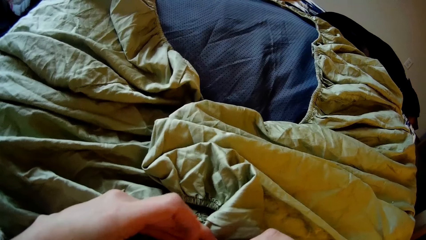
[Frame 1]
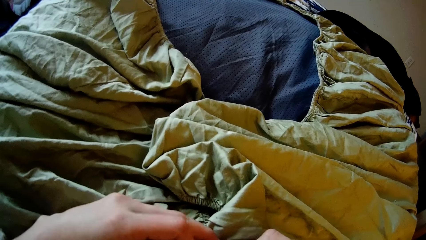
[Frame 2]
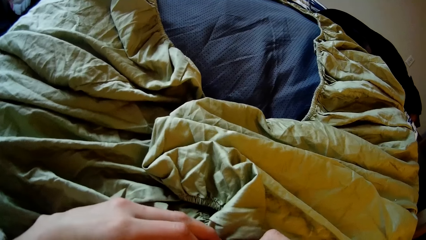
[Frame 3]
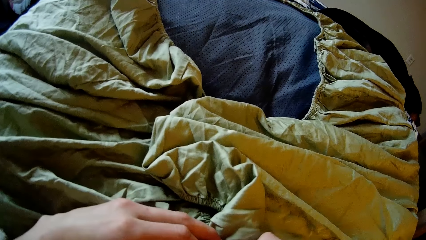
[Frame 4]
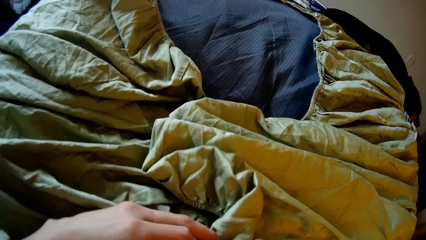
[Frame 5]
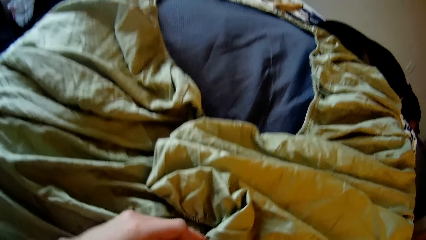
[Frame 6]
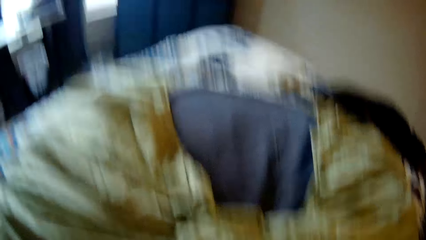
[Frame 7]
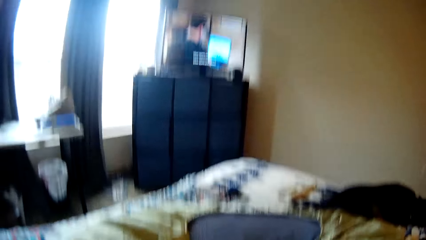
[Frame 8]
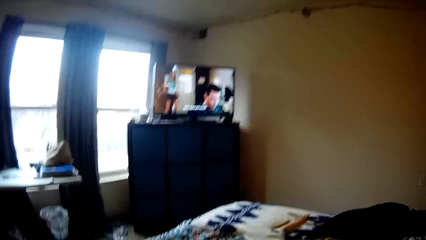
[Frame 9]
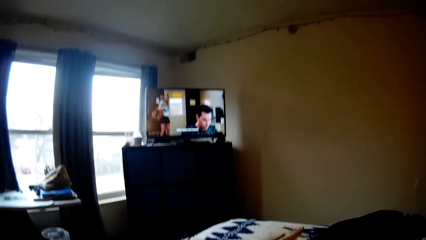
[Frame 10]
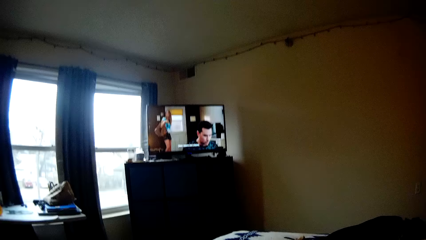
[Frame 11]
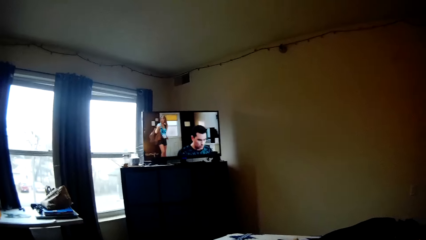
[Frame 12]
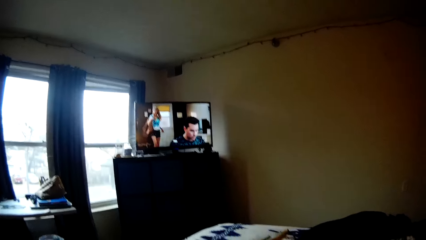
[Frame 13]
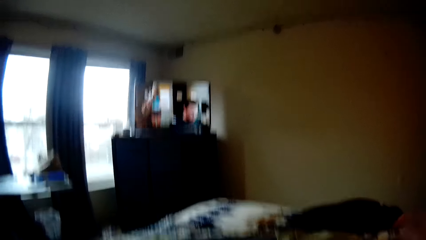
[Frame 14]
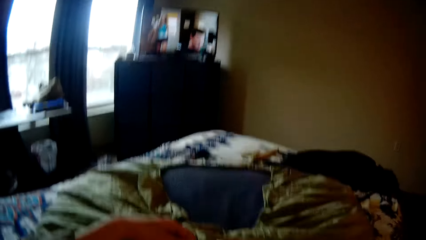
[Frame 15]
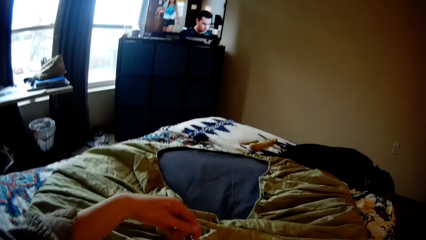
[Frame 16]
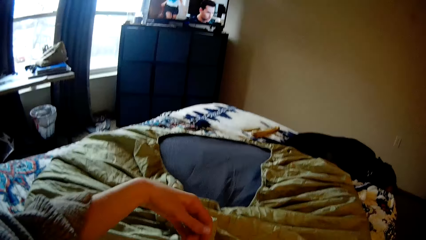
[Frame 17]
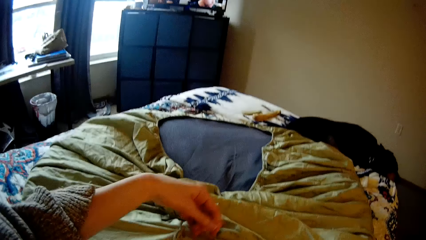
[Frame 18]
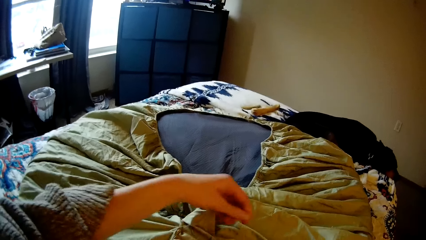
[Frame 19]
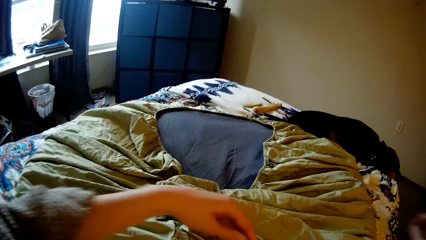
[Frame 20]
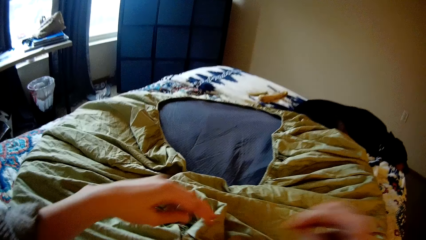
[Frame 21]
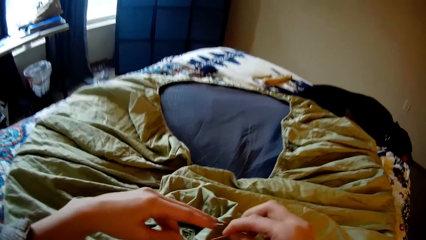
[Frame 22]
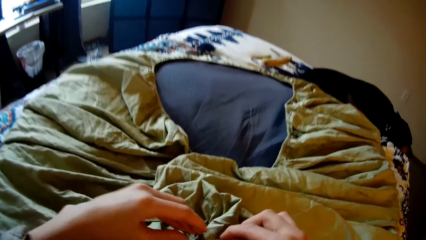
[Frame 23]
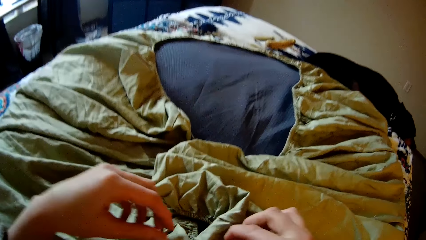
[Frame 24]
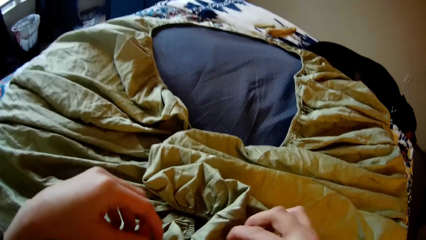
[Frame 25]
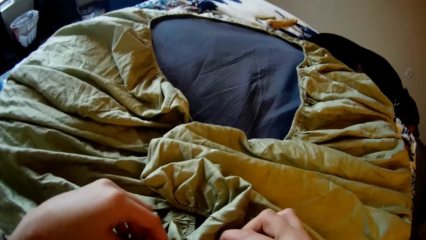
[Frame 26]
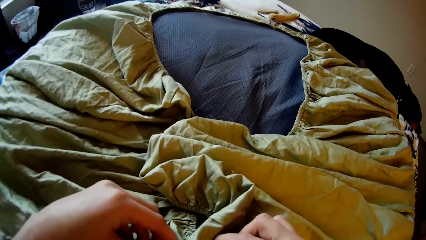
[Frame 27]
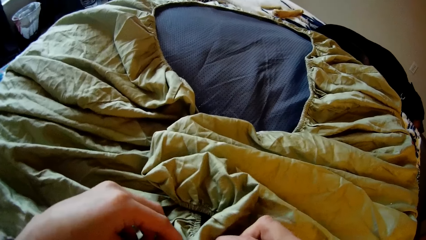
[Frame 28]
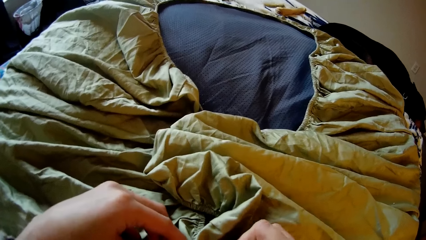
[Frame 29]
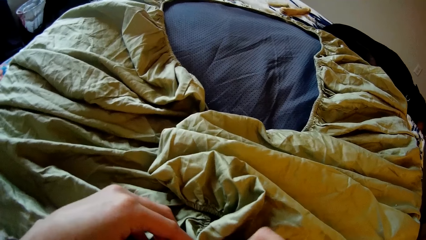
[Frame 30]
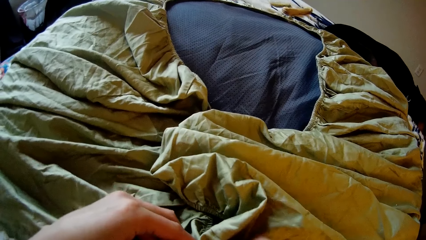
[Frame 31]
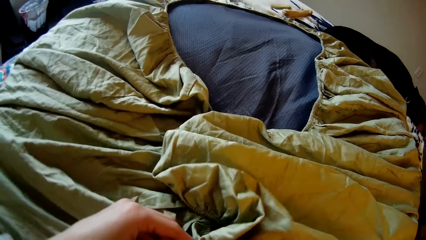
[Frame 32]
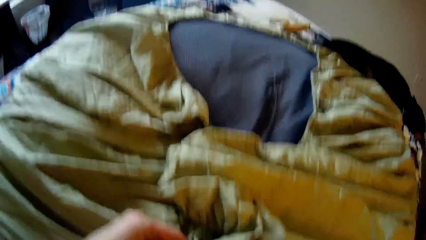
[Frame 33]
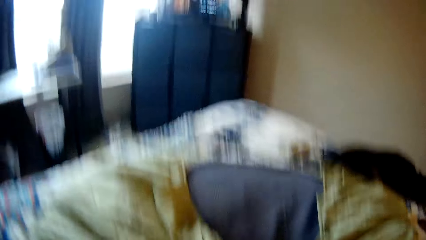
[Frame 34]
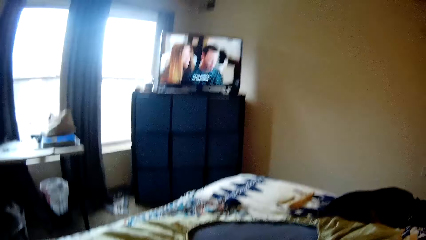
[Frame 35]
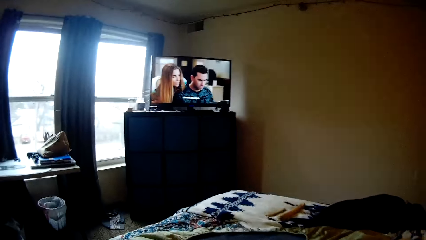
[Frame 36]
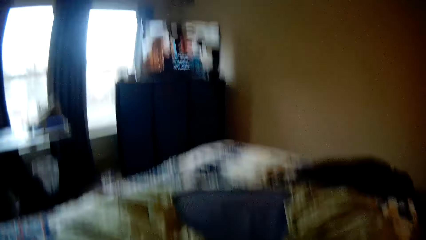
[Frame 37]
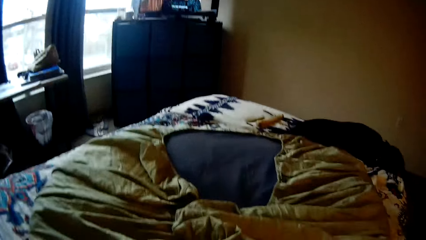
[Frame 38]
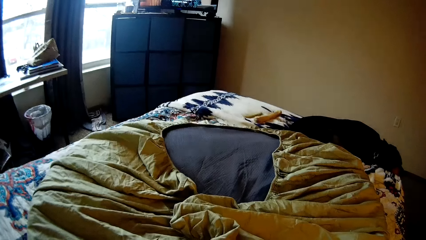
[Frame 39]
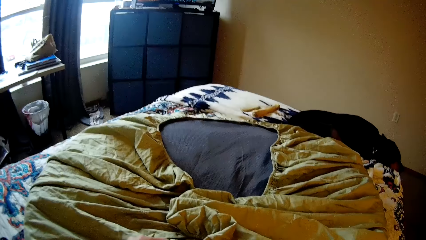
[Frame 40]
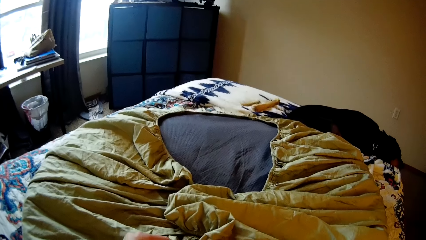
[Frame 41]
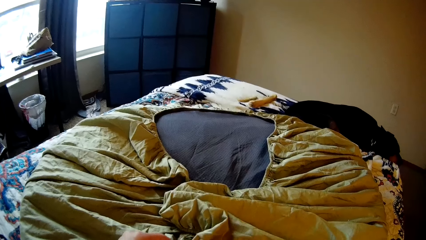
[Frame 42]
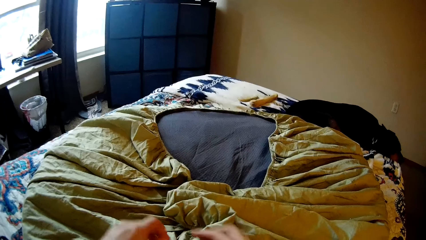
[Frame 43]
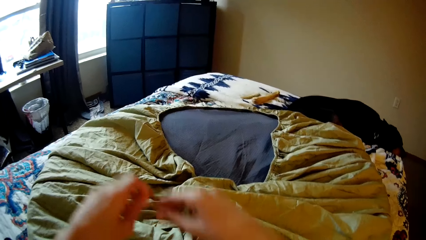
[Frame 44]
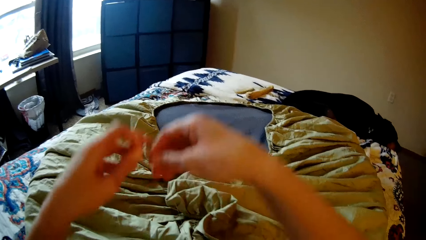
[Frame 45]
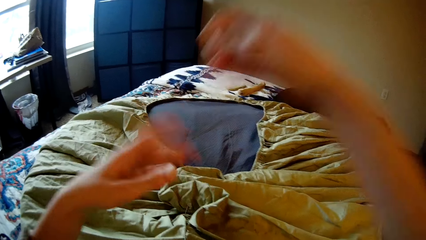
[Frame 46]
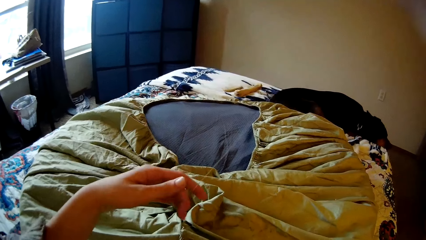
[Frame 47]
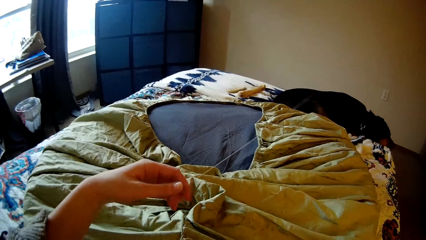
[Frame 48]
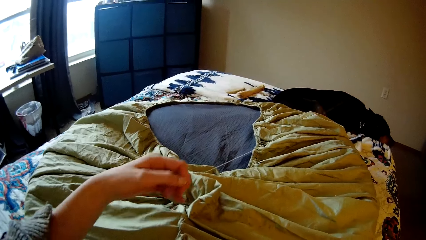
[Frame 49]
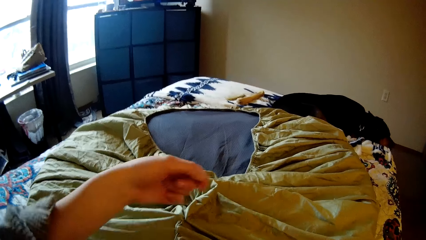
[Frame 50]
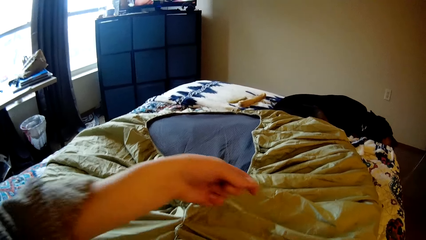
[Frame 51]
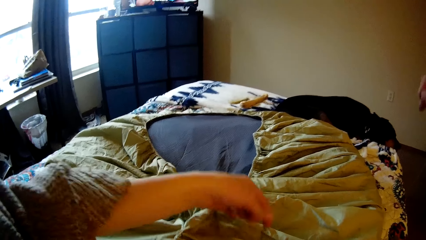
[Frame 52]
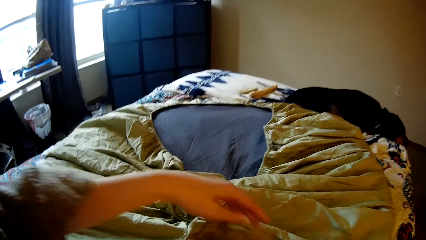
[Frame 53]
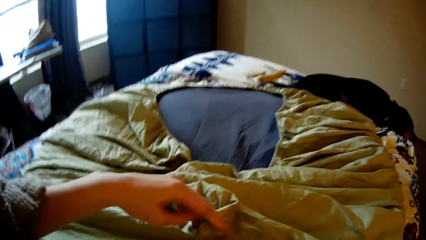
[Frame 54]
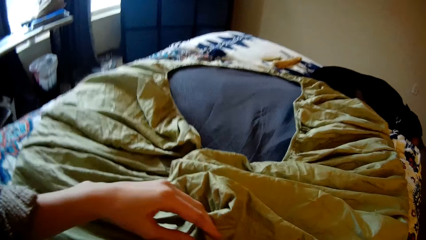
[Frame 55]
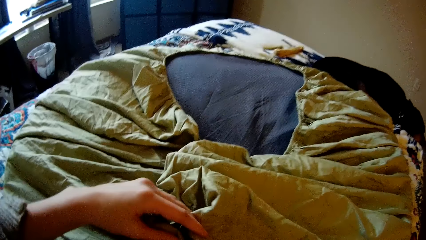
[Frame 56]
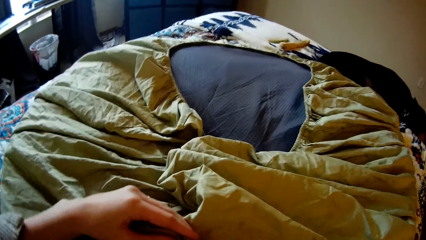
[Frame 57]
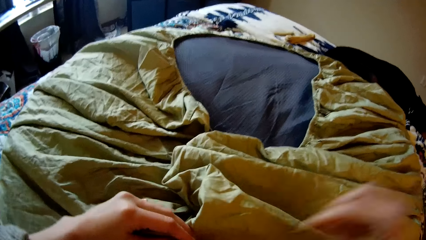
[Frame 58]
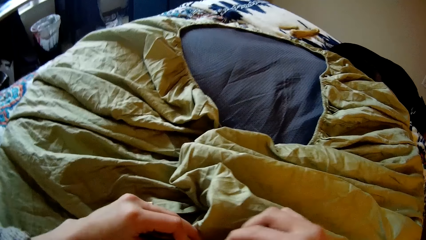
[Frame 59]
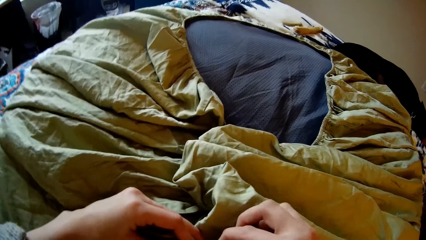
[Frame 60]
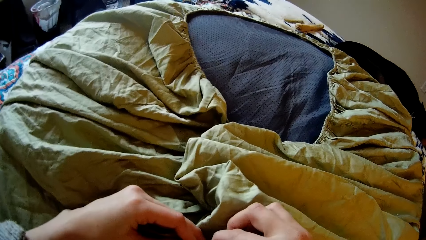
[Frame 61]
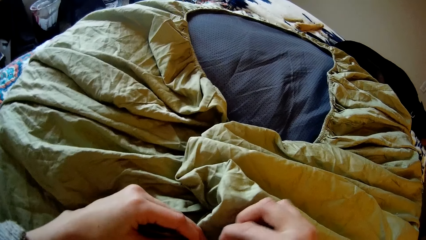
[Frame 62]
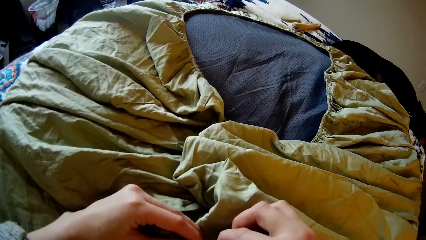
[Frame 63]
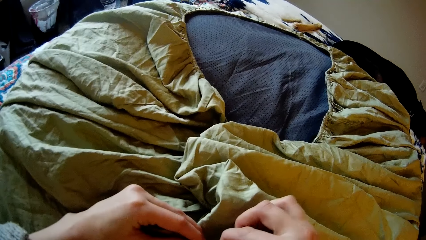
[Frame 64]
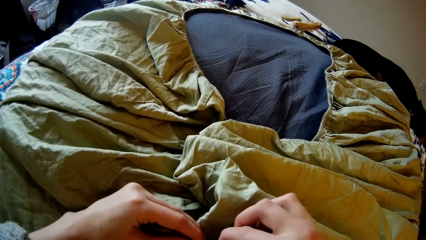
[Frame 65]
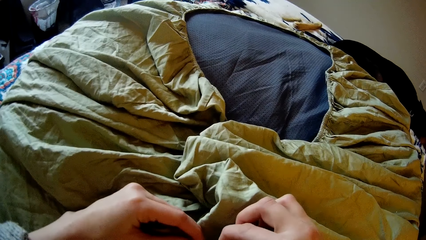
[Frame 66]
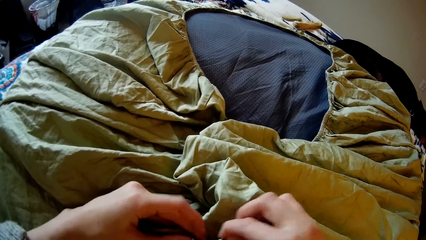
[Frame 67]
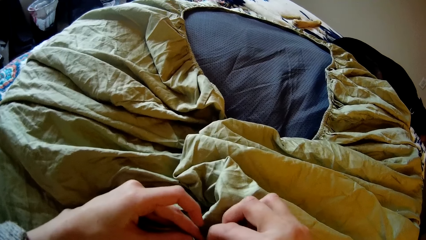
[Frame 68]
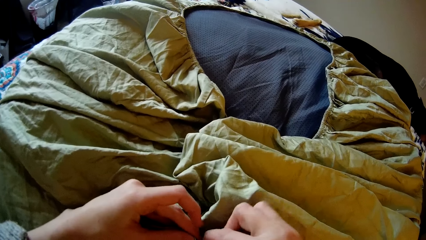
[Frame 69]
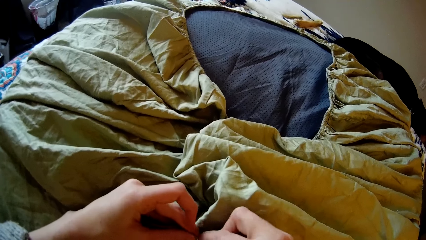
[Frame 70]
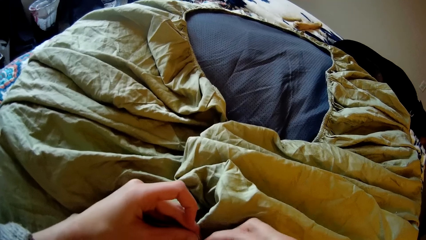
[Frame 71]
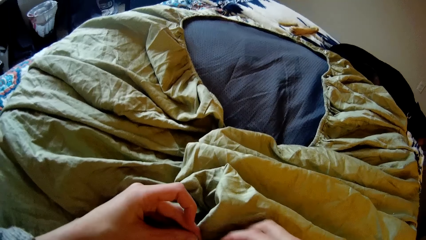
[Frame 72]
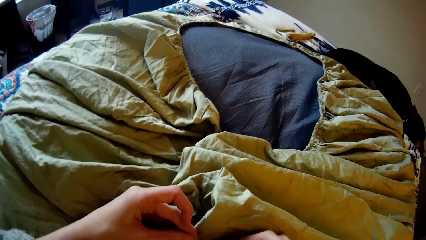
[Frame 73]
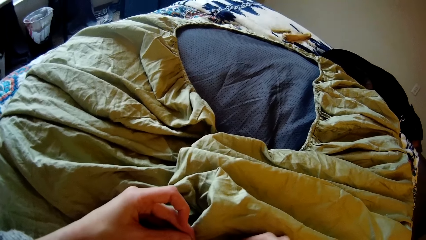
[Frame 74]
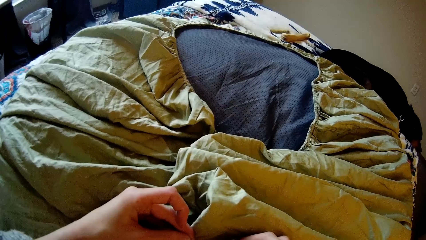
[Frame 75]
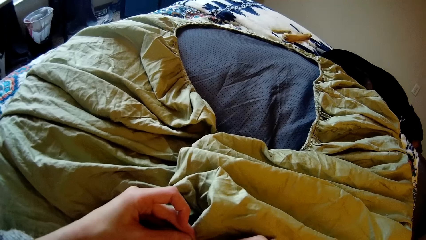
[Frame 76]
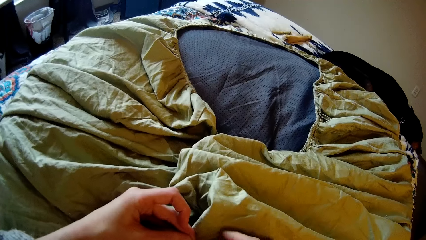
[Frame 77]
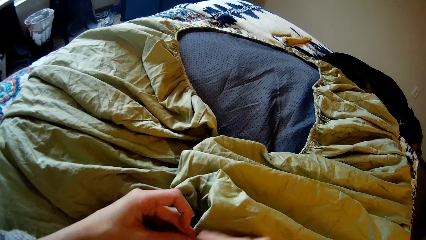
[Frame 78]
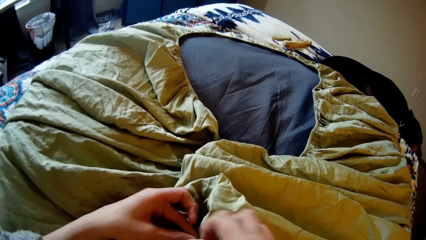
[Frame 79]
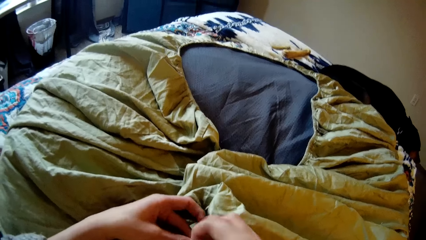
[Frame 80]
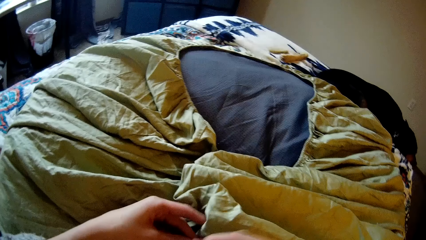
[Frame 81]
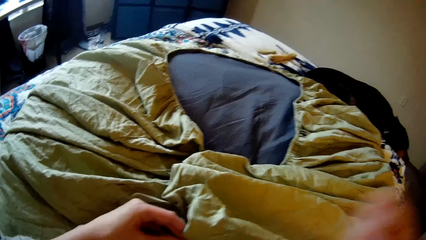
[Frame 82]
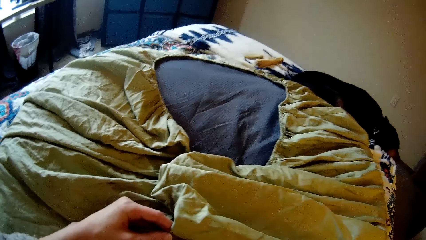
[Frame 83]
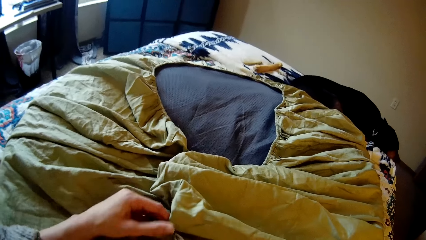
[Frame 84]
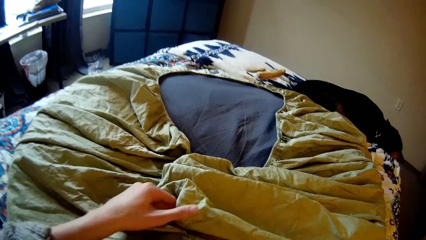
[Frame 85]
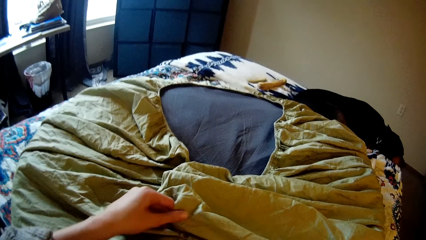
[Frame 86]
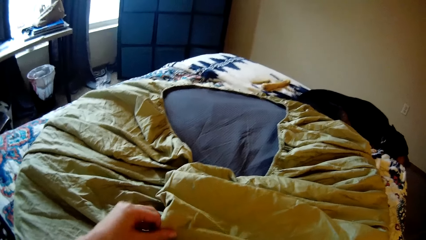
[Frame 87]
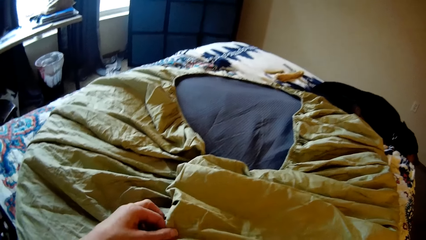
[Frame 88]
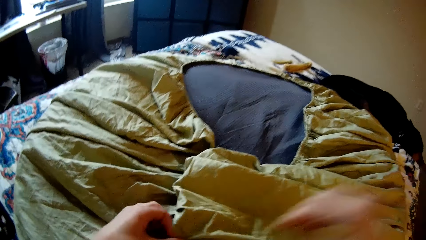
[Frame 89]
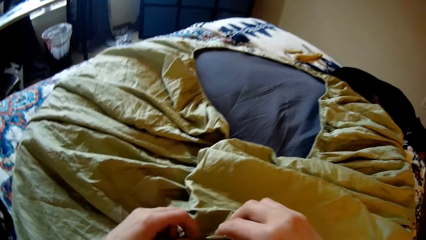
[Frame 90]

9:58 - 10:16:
The camera wearer looks up at the television. She sews the bean bag with the needle and thread in her right hand. She aligns the thread. She looks up at the television. She sews the bean bag with the needle and thread in her right hand. She stretches the thread, aligns the thread, and sews the bedsheet with the needle. She stretches the thread.
